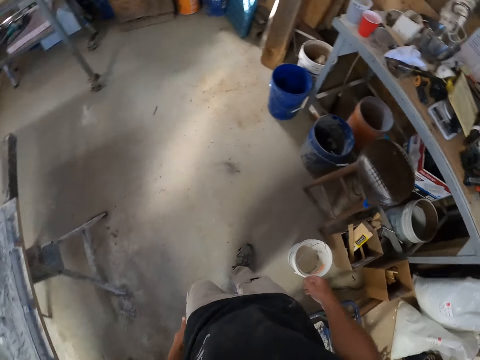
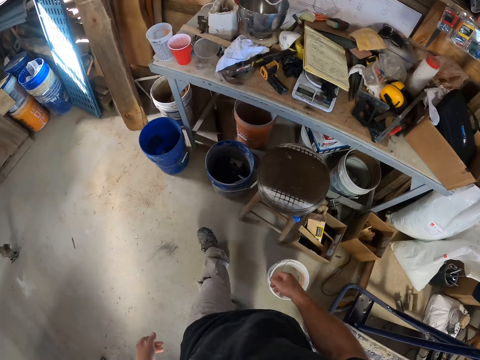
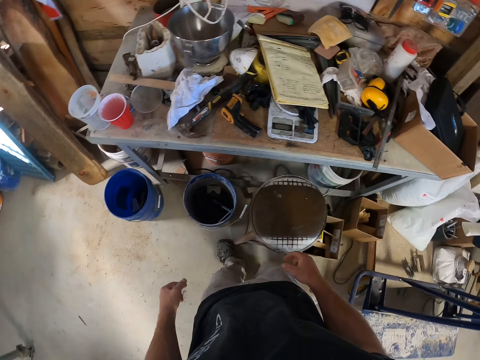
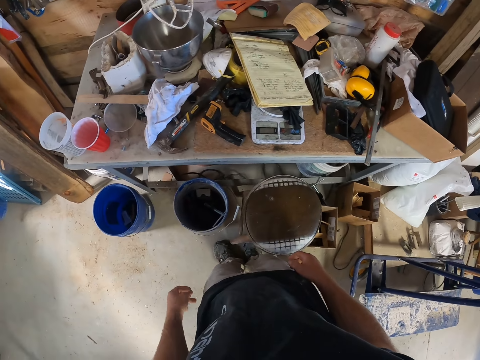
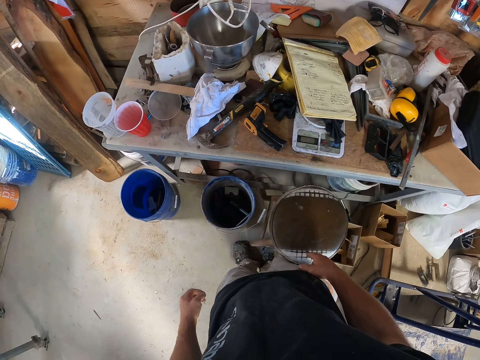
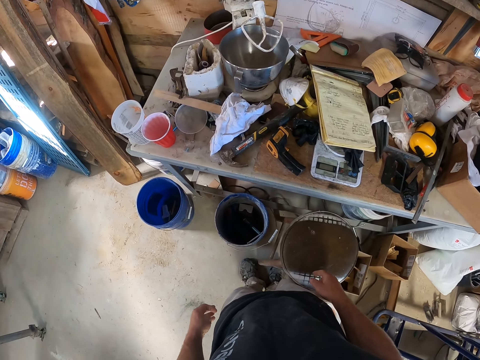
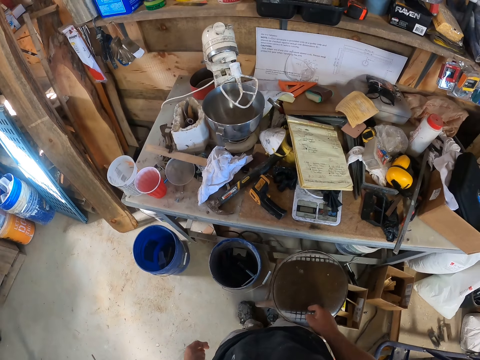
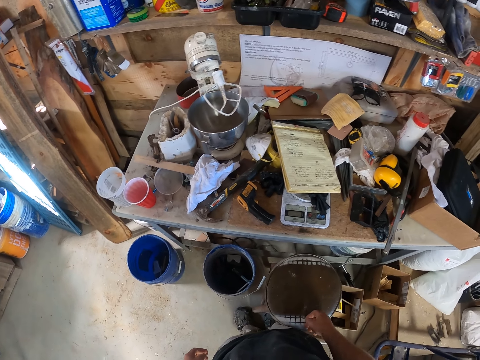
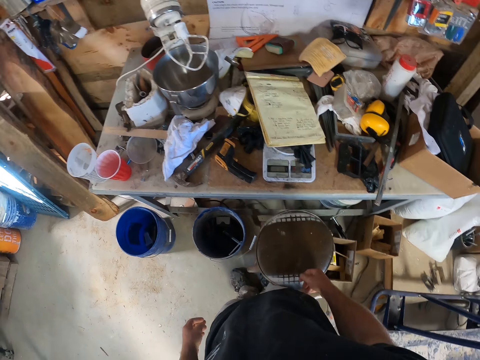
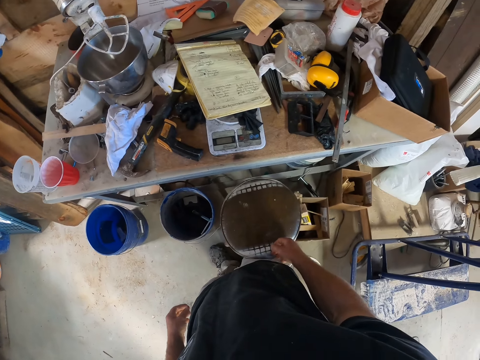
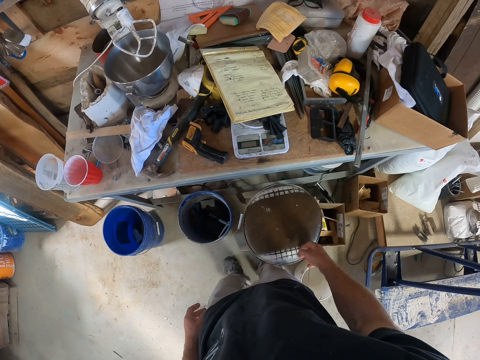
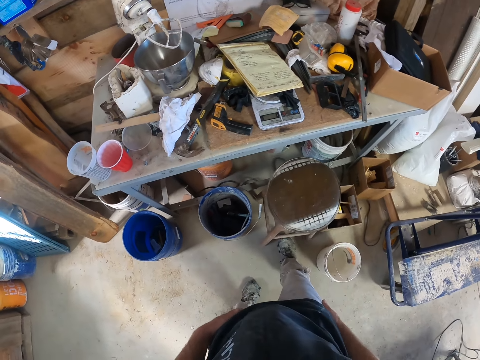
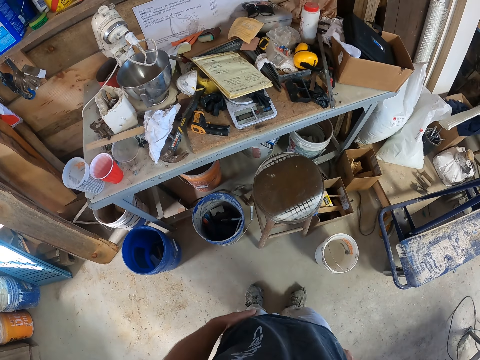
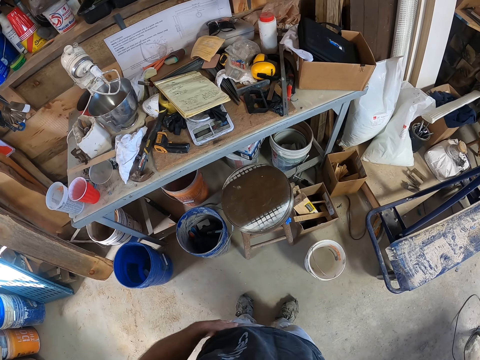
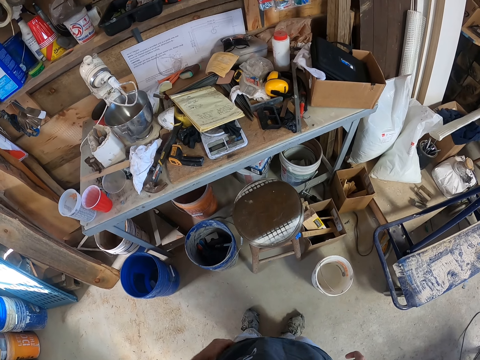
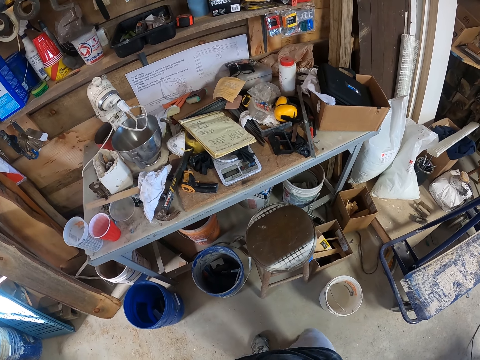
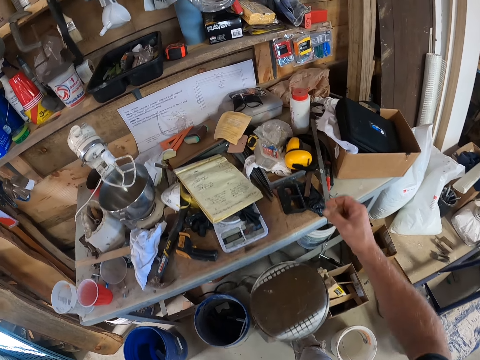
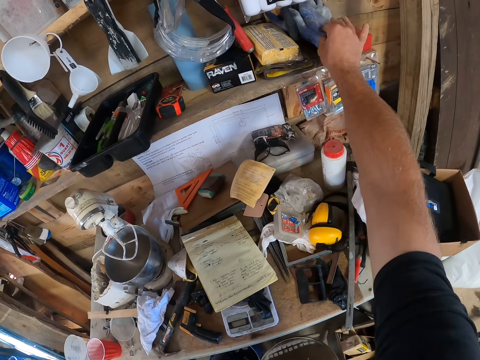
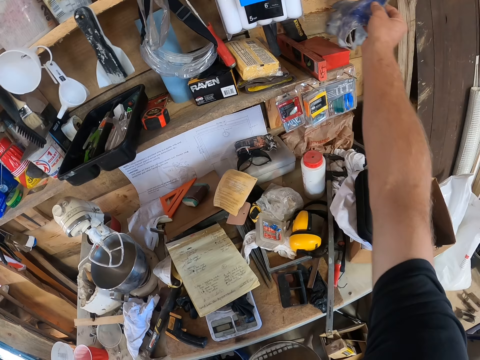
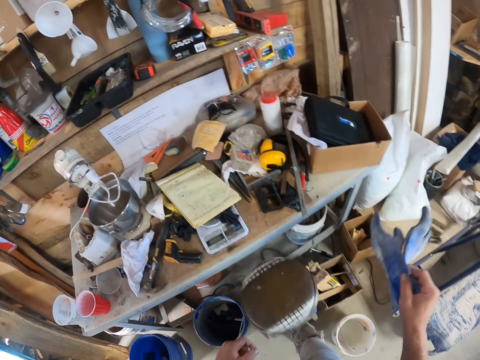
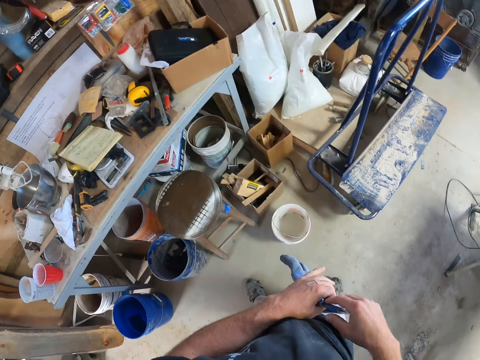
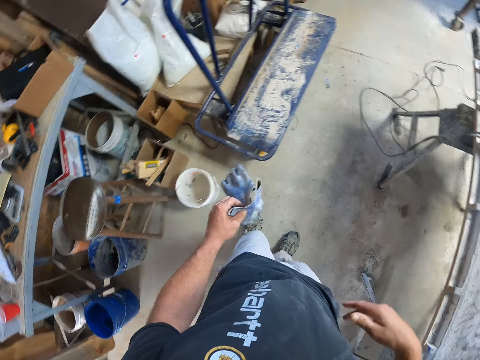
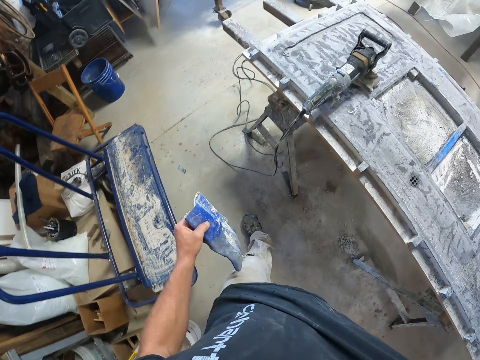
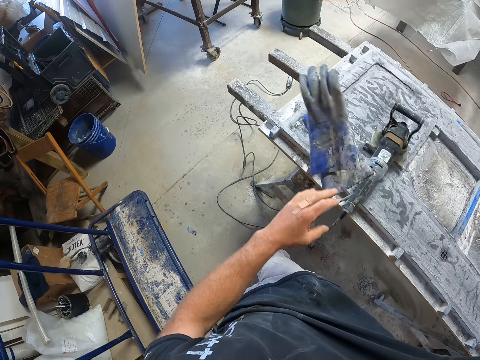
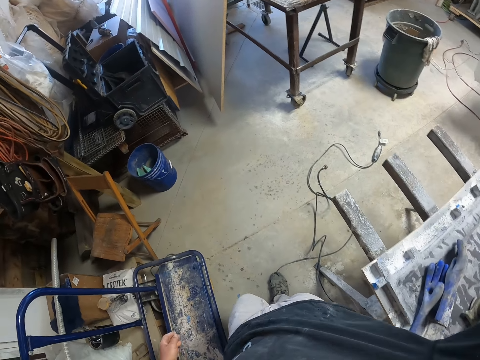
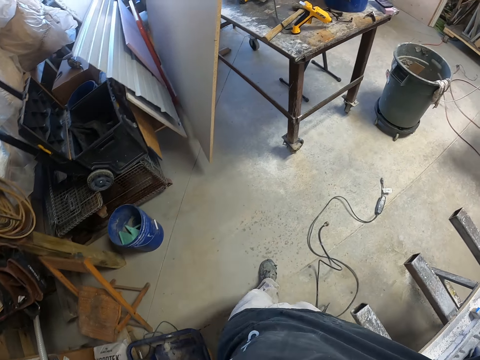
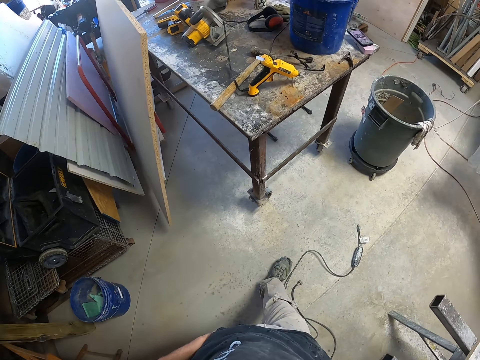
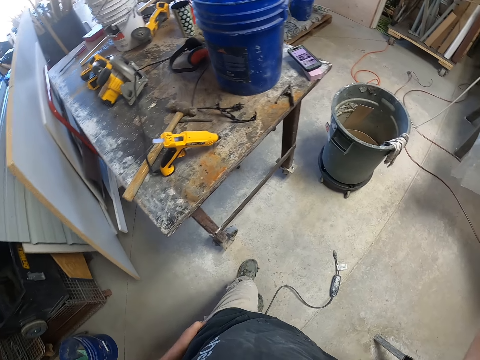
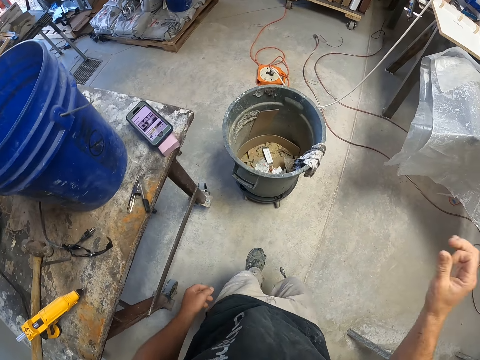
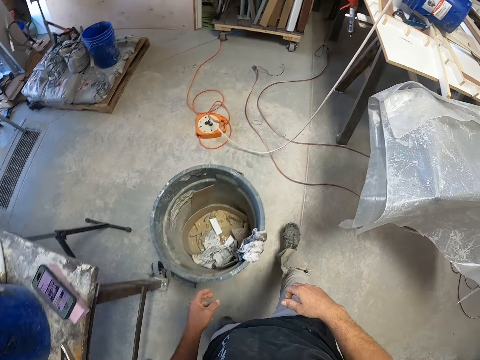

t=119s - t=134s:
The camera wearer looks around a garage. They tap on a stool. They walk around the garage. They take a pair of gloves from a shelf. They walk around the garage. They drop the gloves on the door. They walk around the garage.

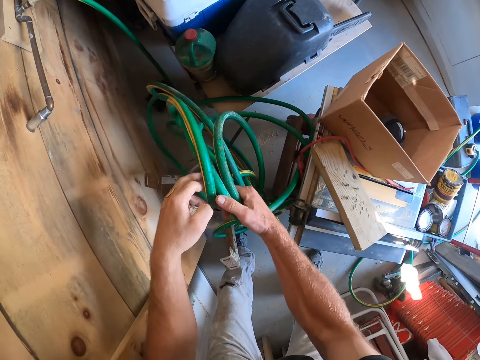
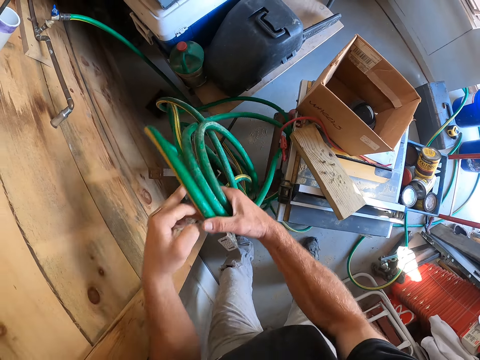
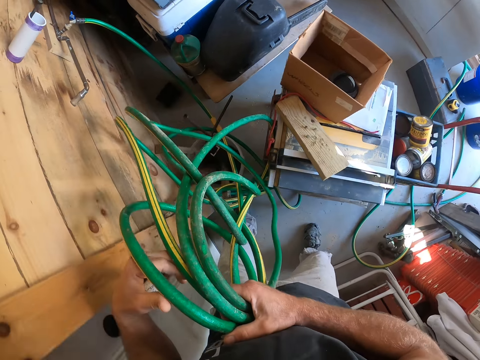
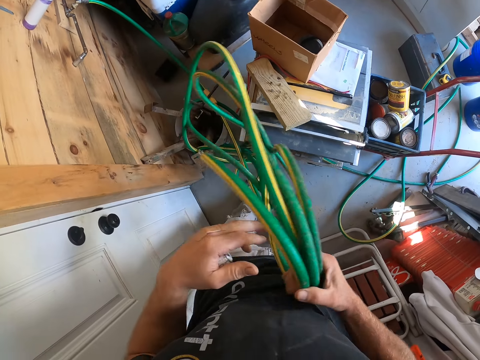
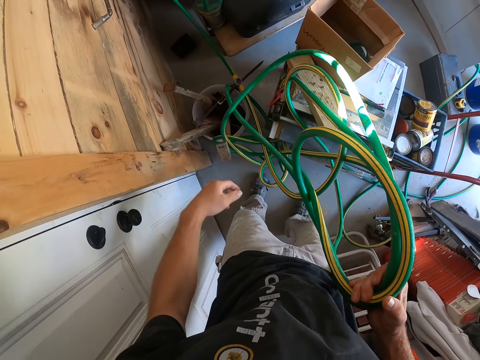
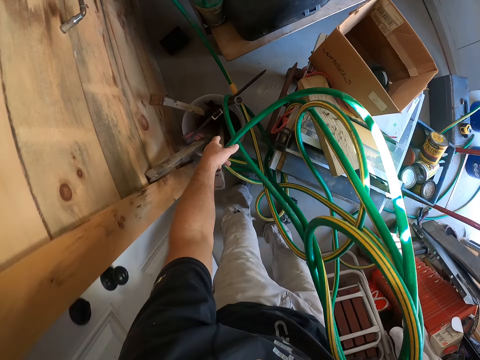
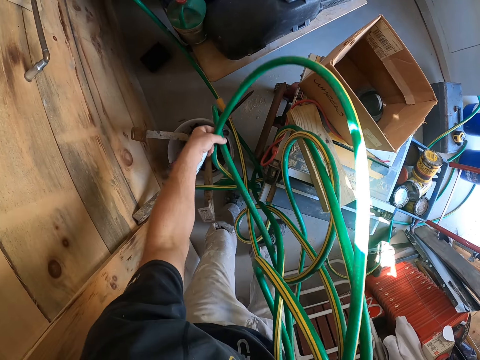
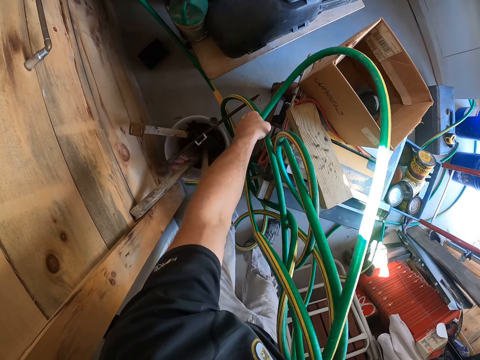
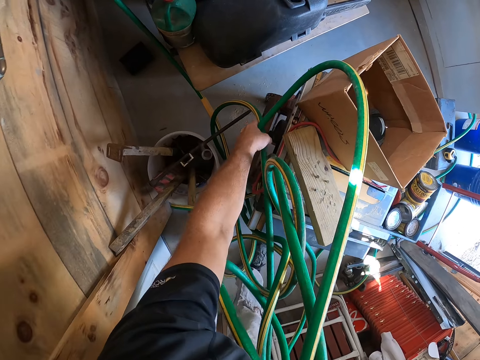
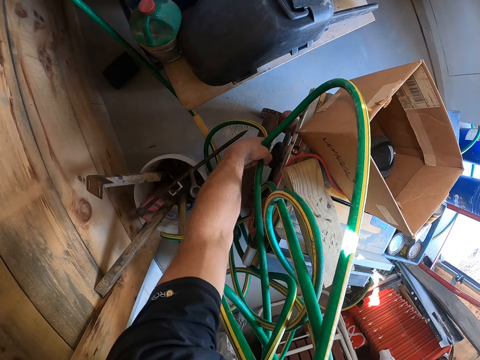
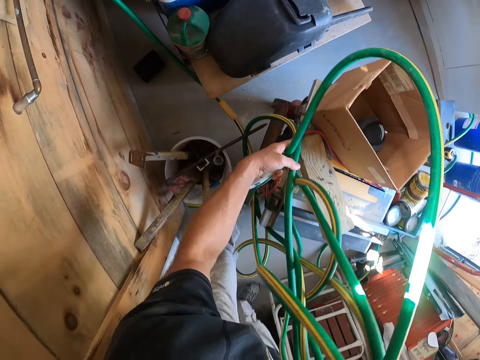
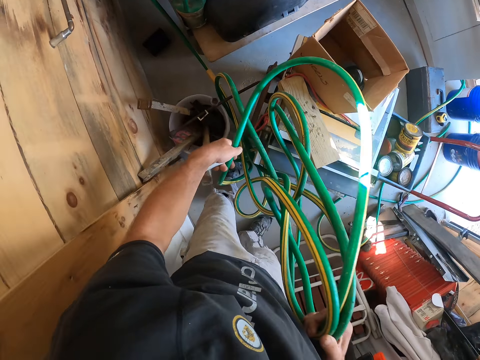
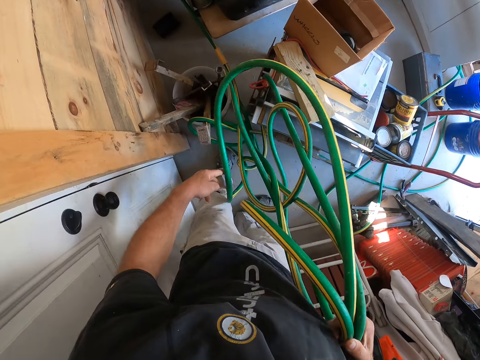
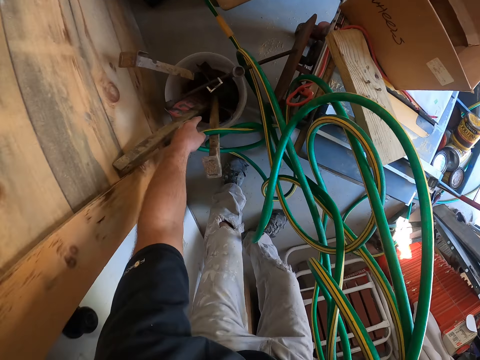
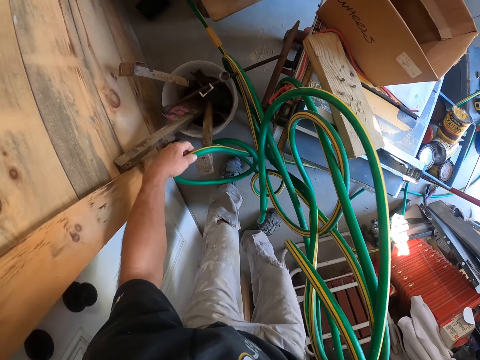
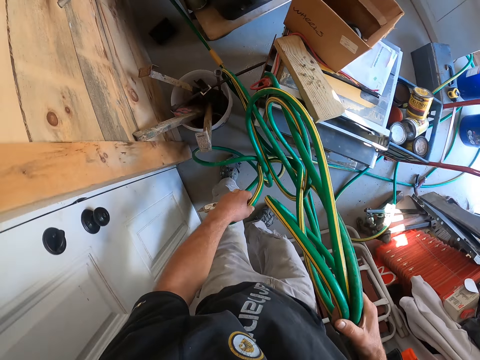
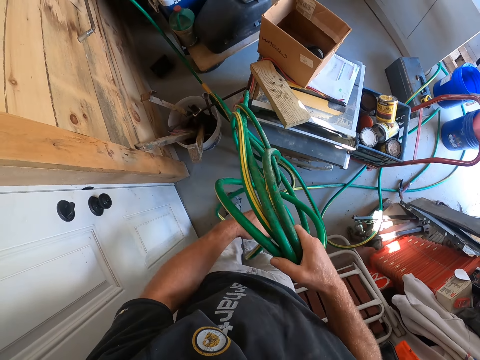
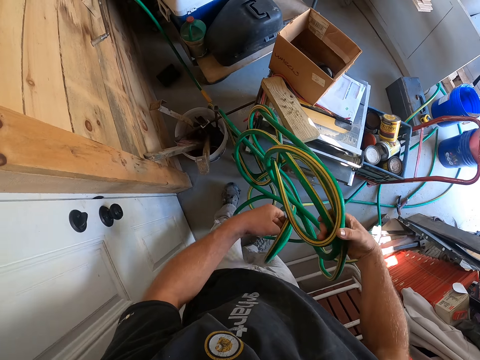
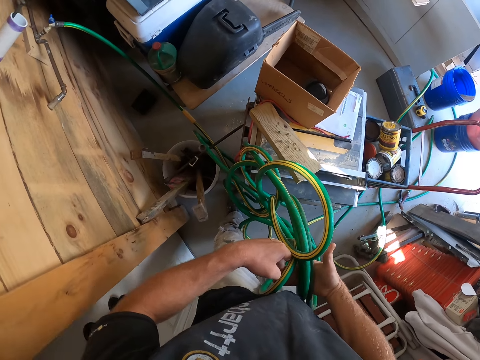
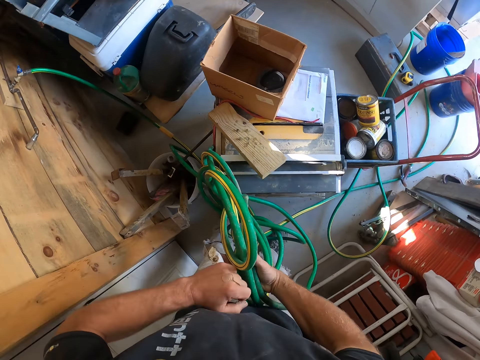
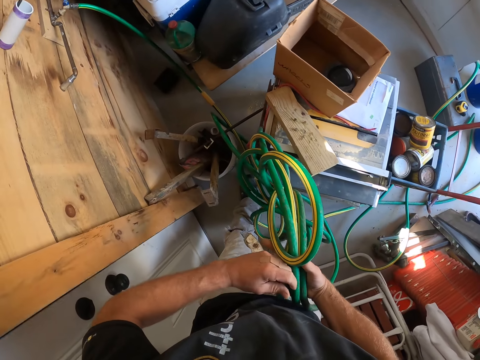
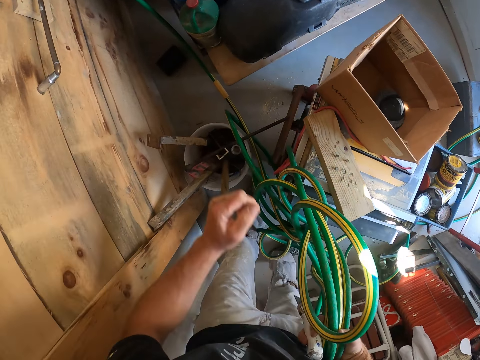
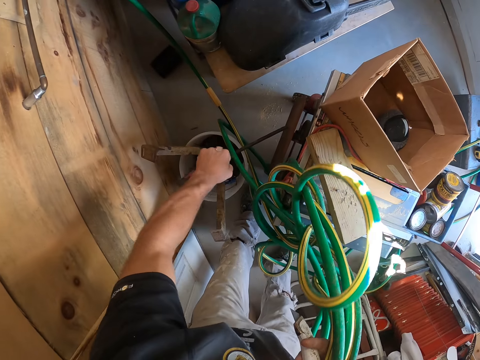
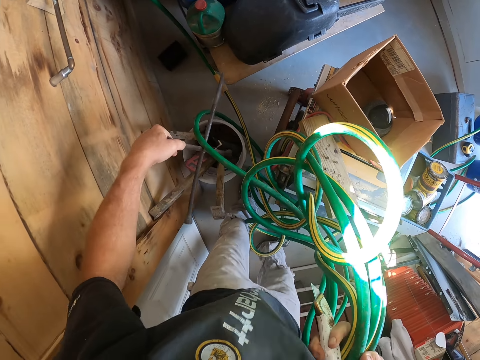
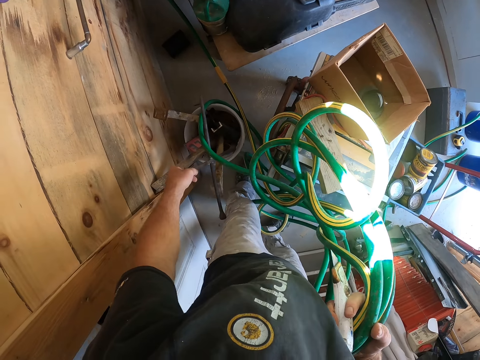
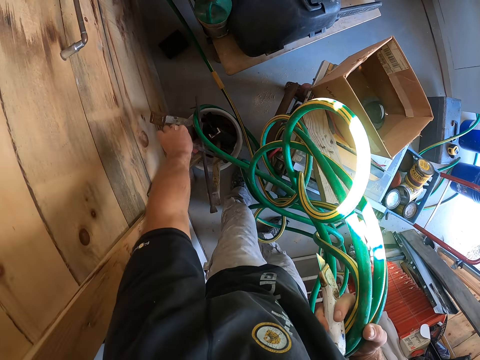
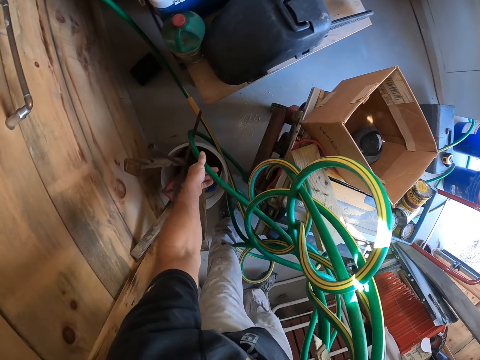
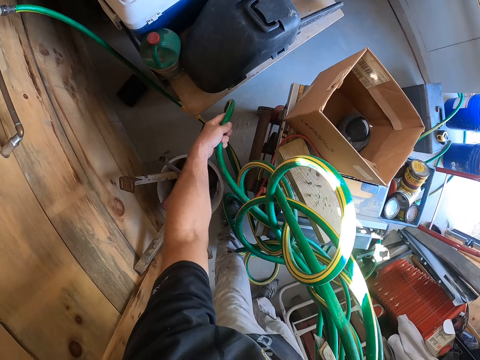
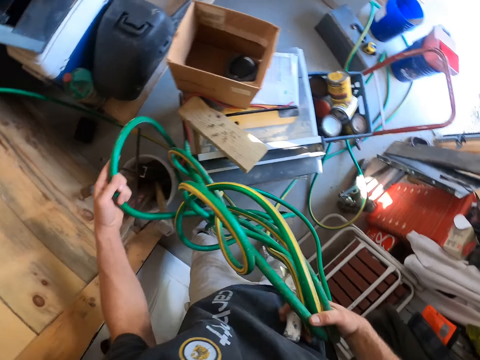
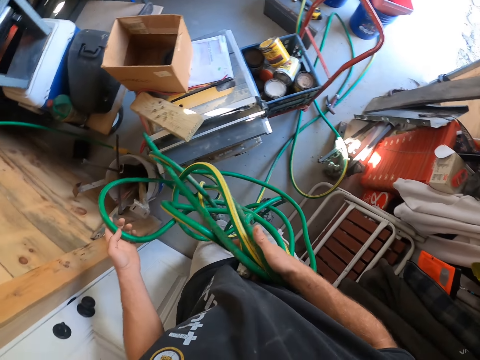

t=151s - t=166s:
The camera wearer picks up a pipe from the floor. They move a T-spanner.
